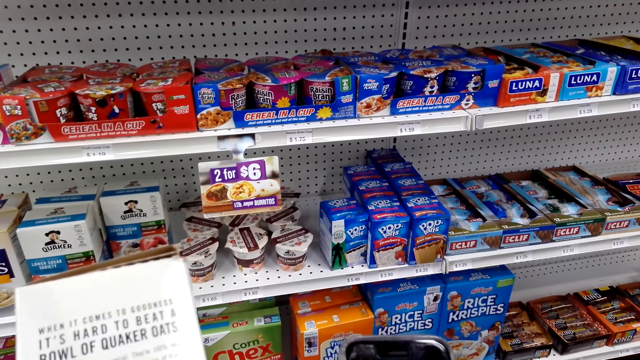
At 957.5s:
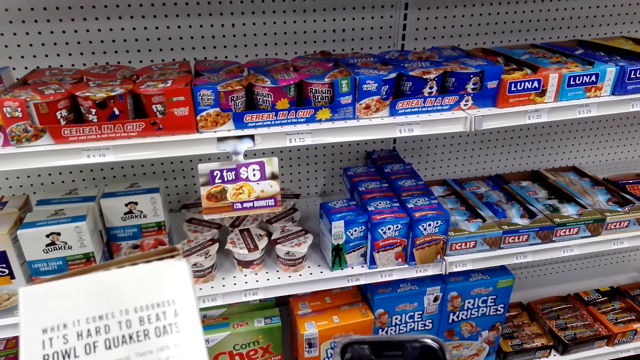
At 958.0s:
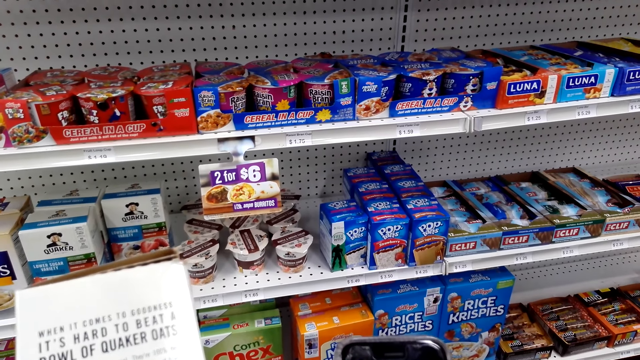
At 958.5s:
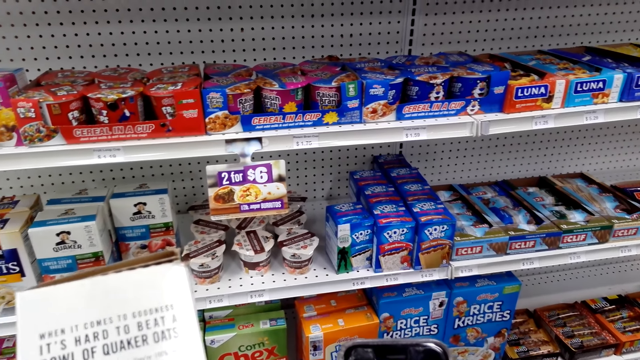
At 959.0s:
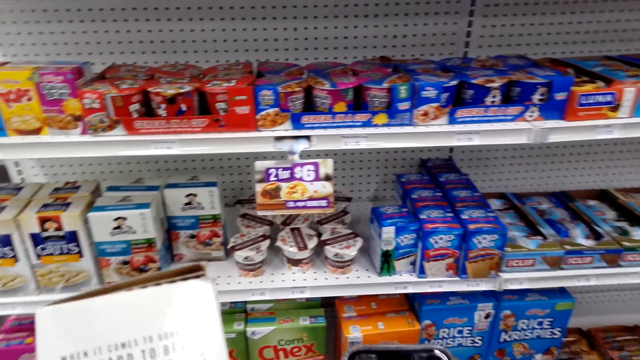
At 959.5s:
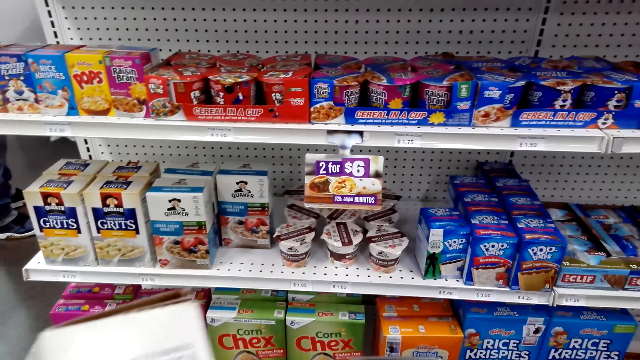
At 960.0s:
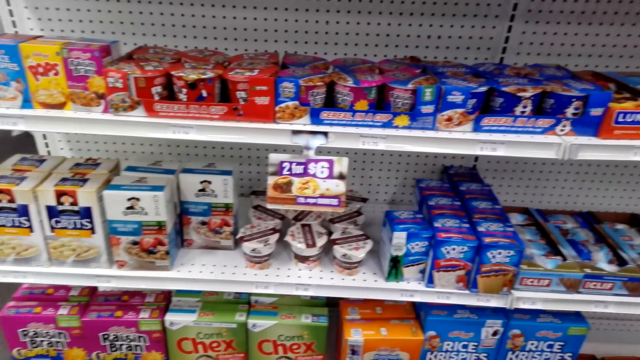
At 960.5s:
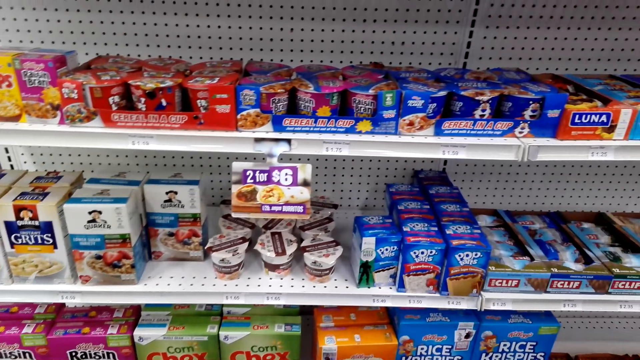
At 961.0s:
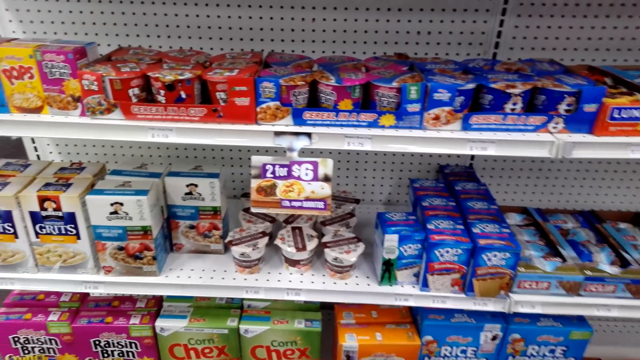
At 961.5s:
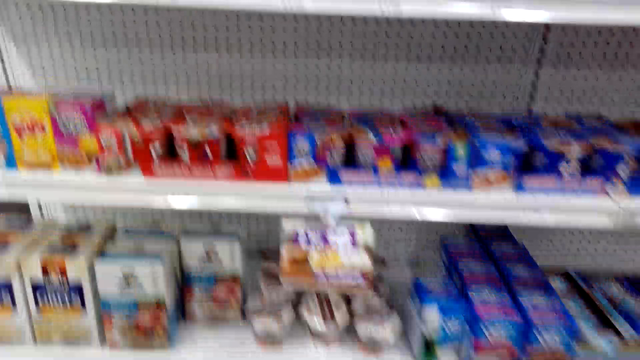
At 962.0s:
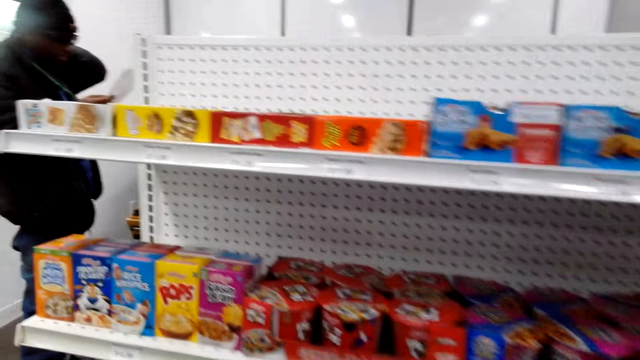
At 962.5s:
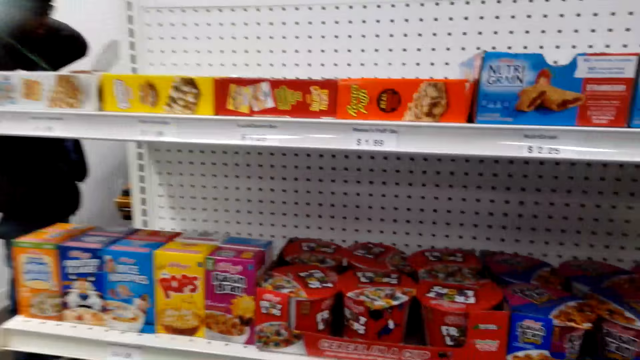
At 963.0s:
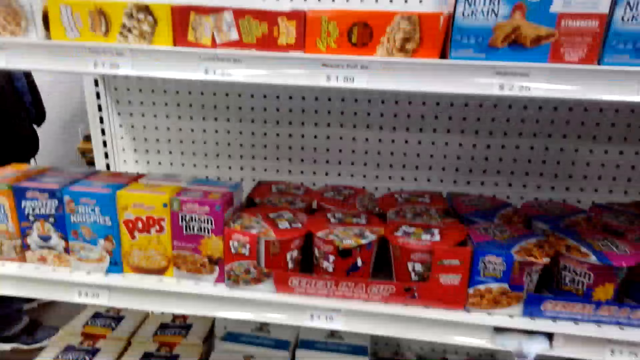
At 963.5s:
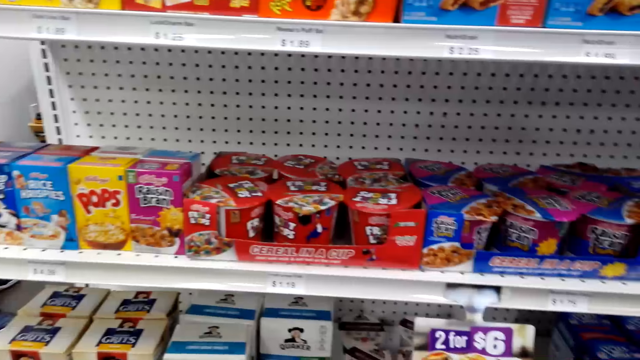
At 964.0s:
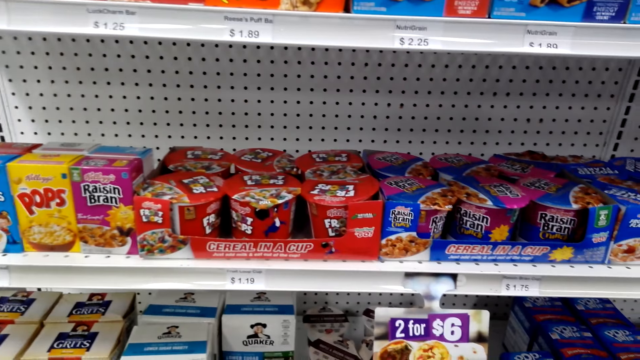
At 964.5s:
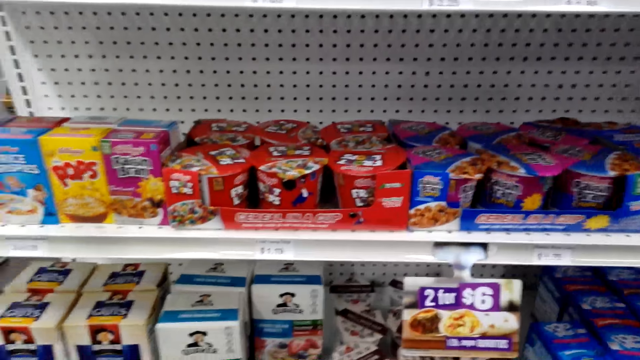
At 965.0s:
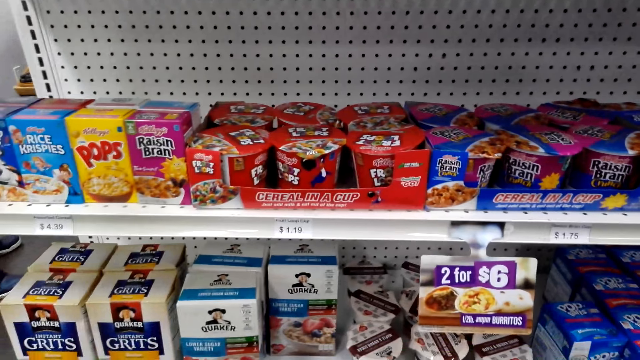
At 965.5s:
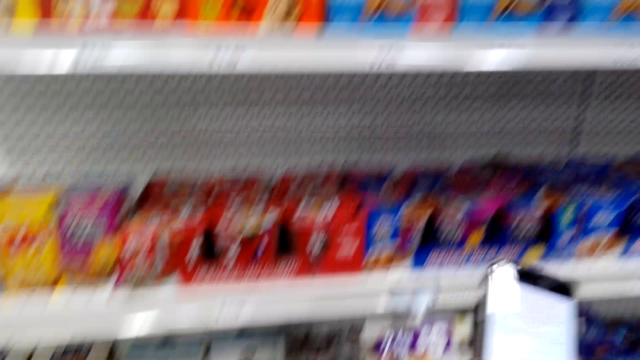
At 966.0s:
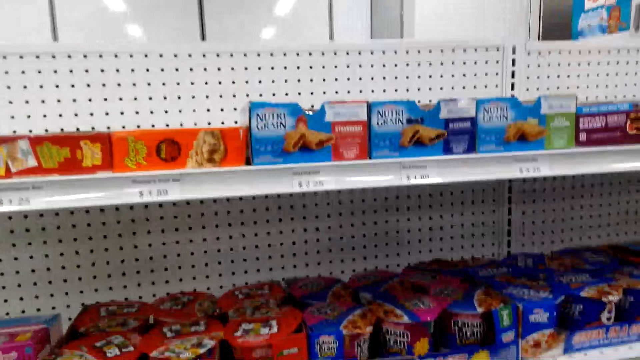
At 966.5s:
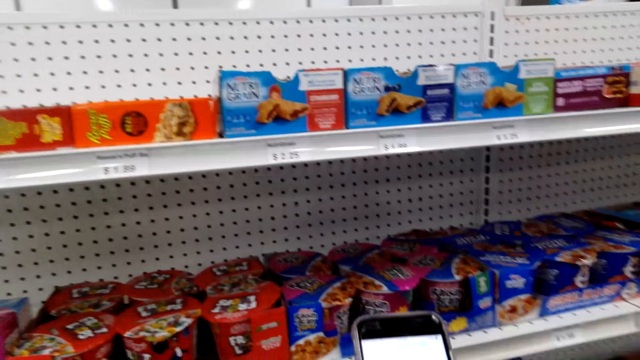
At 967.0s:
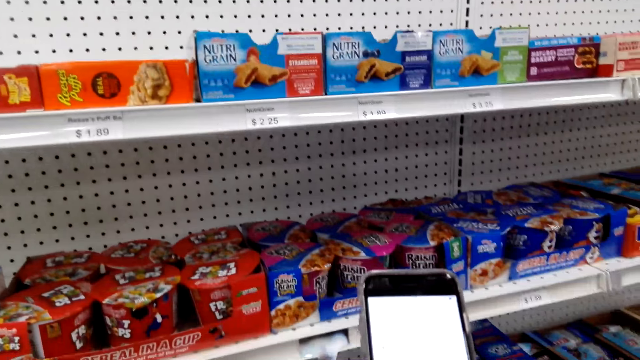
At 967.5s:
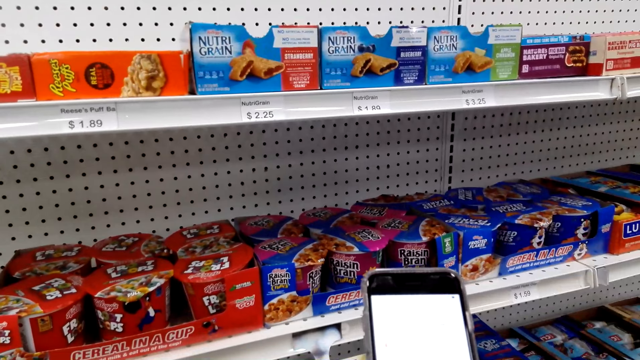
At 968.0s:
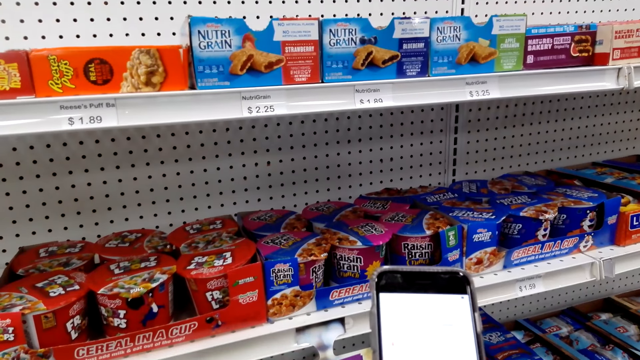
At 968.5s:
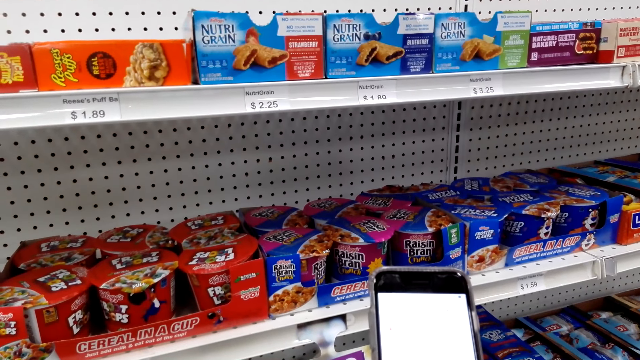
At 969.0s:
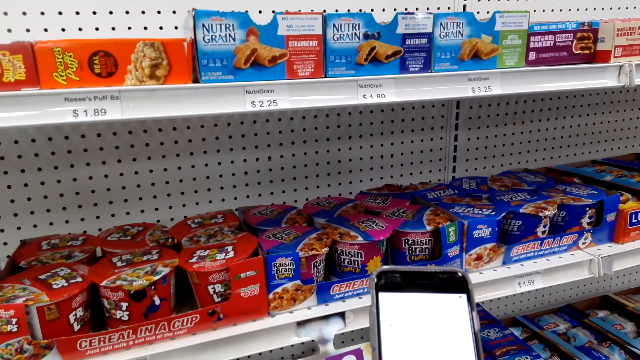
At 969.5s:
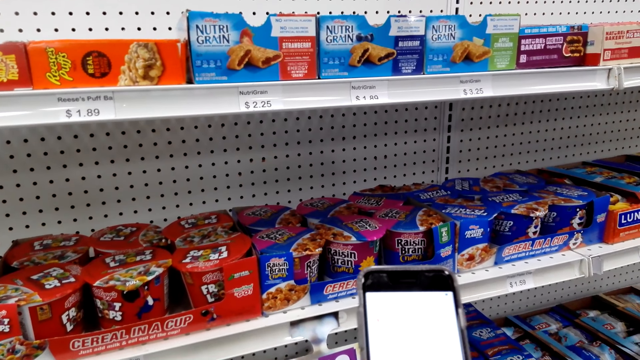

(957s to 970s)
The camera wearer stares in the grocery. They operate a mobile phone in the grocery.

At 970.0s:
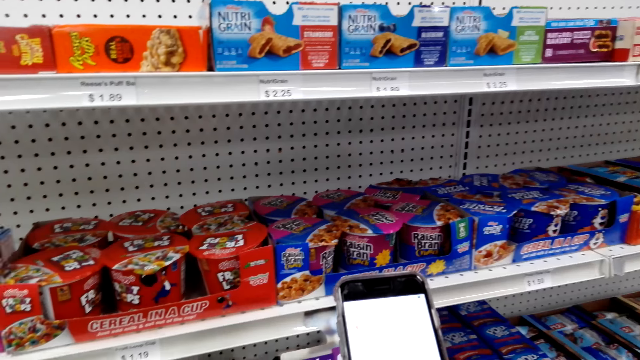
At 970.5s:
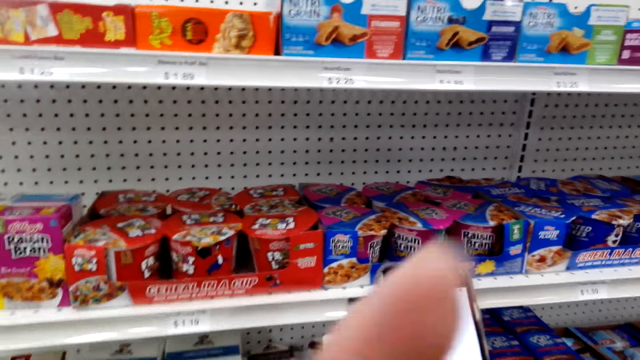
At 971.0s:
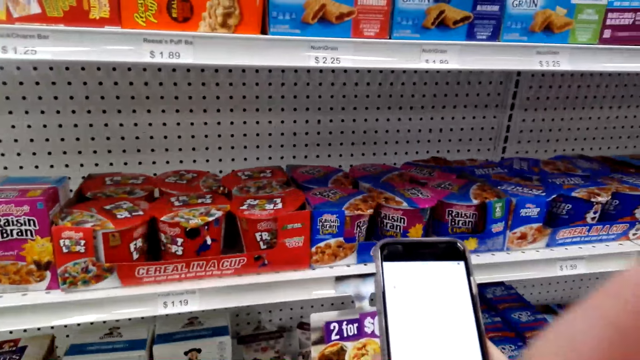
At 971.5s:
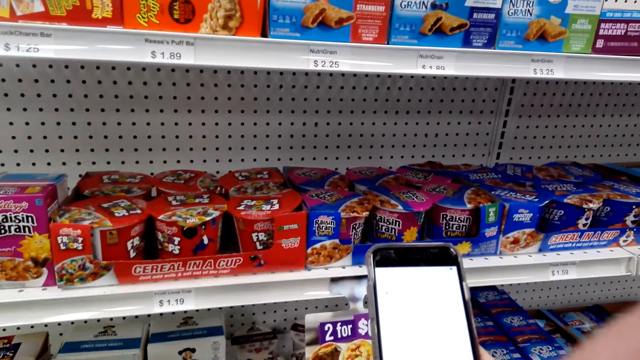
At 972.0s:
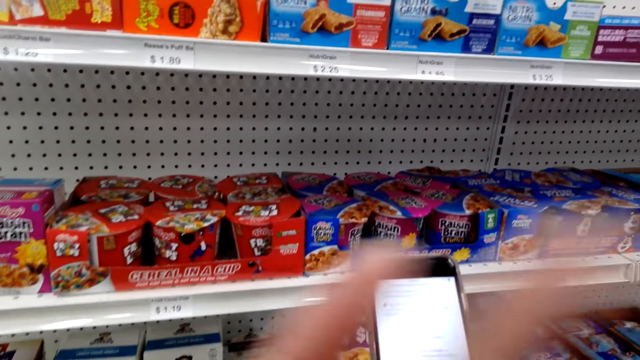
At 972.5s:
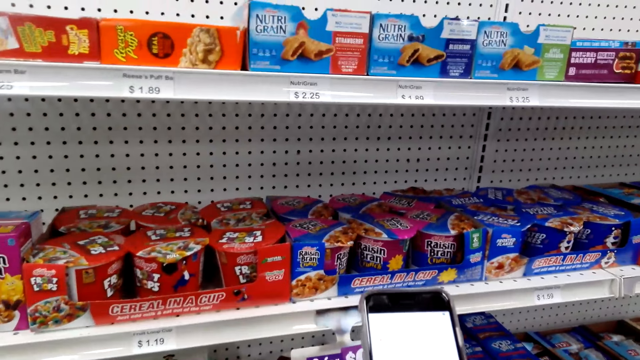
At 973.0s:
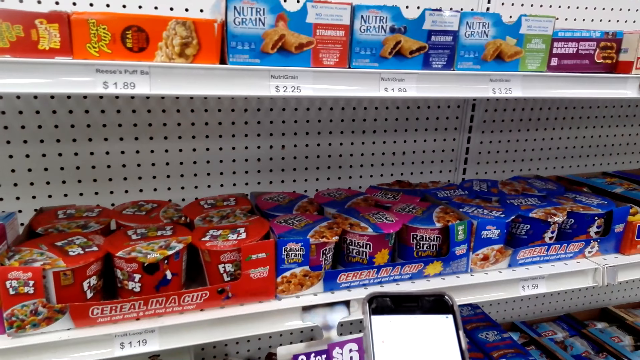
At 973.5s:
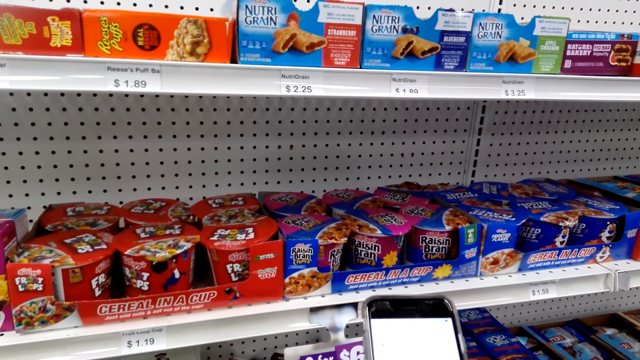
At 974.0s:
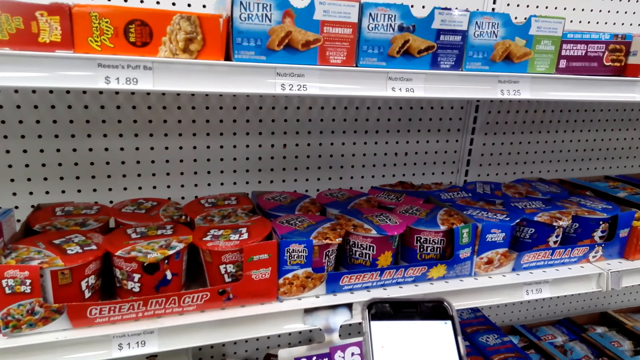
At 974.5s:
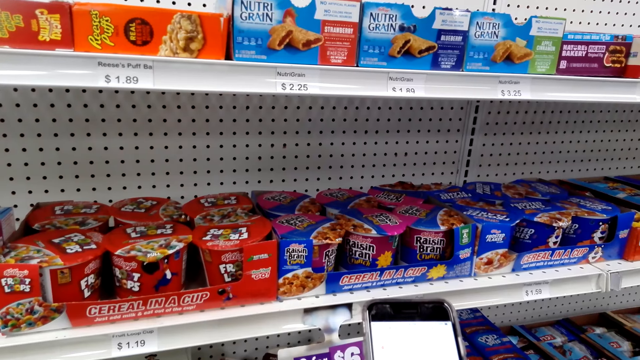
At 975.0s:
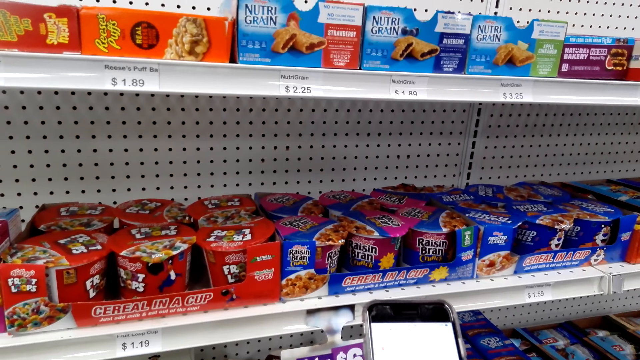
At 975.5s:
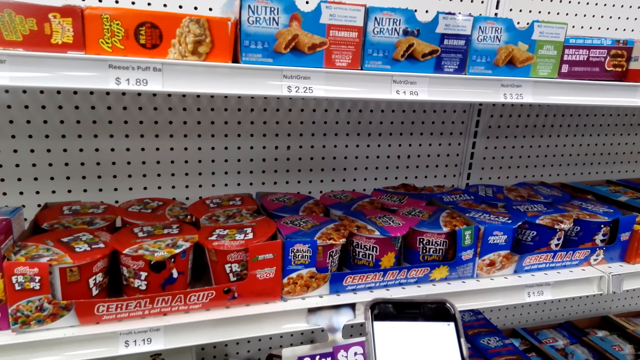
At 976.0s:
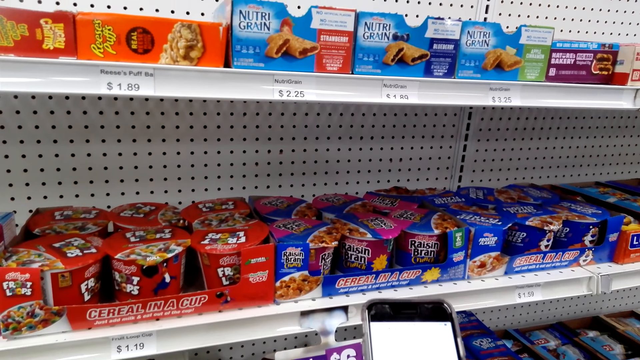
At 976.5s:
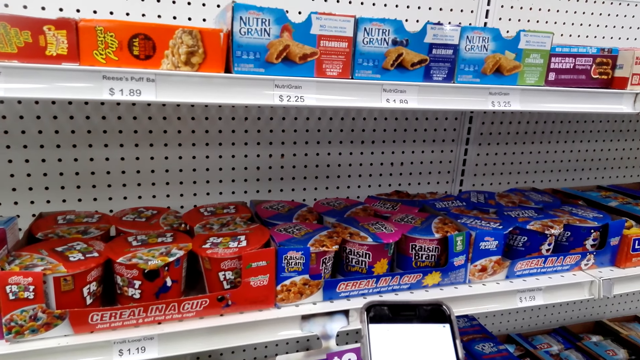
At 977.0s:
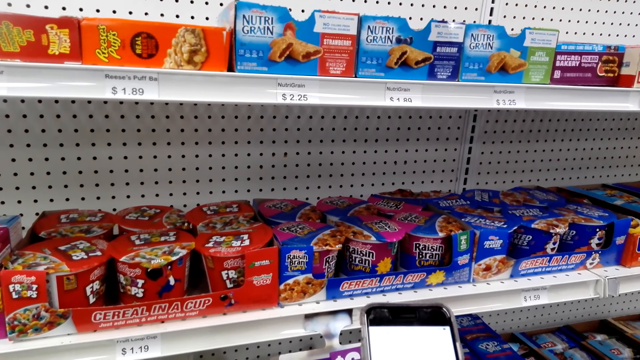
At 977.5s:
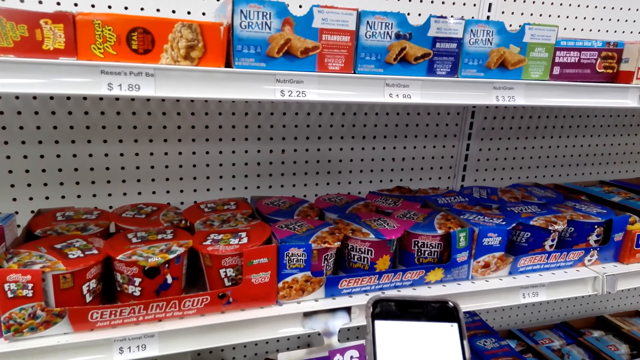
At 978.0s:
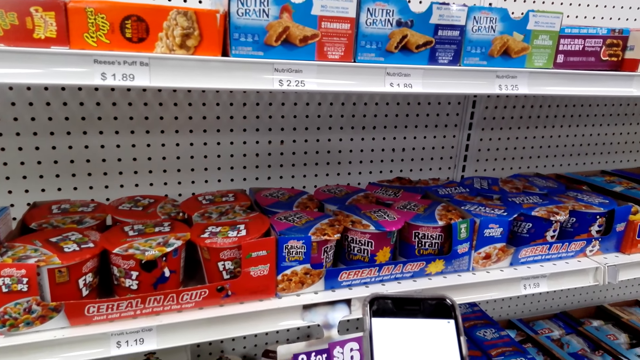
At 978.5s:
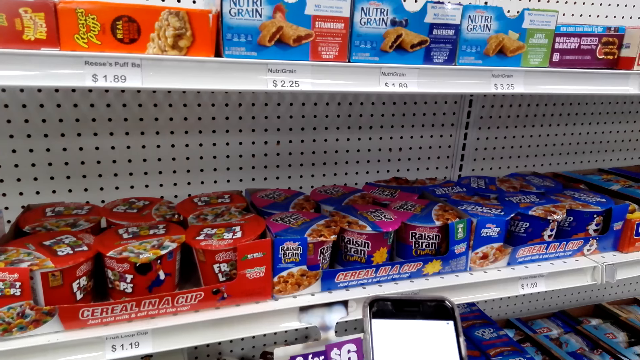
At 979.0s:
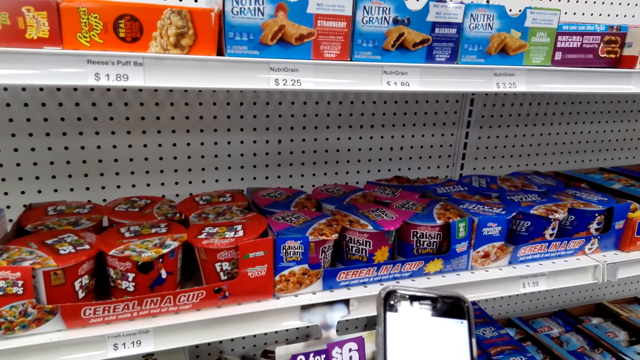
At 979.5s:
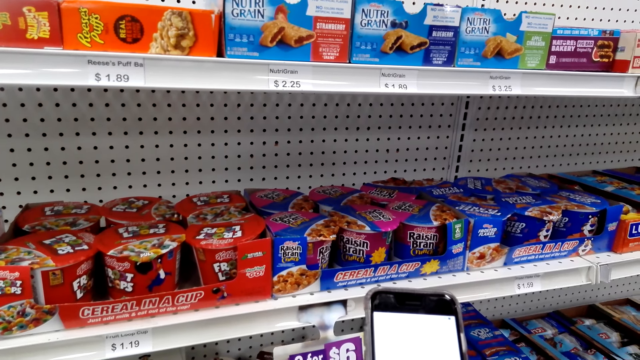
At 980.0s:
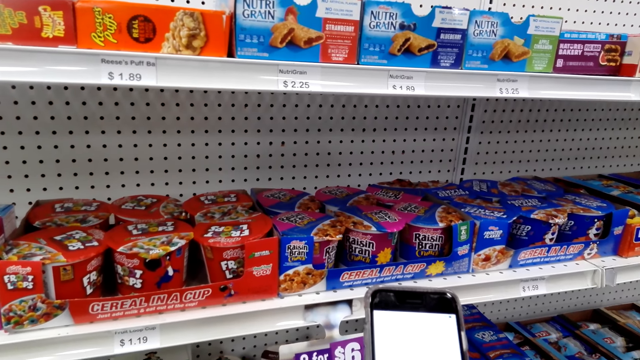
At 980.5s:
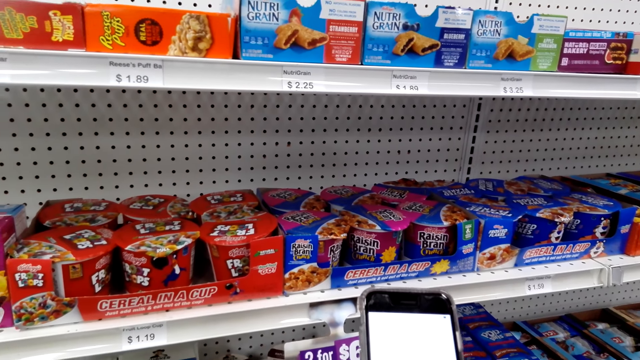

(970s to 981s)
The camera wearer moves a hand in the grocery. They operate a mobile phone in the grocery.
